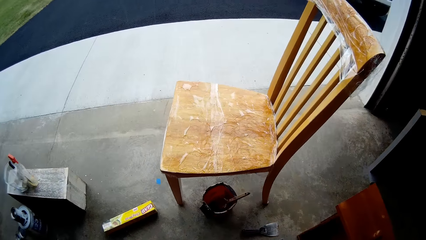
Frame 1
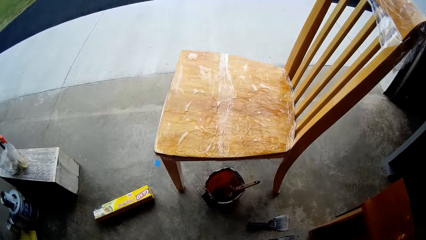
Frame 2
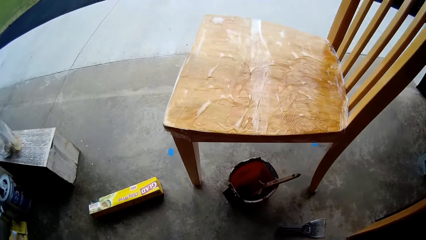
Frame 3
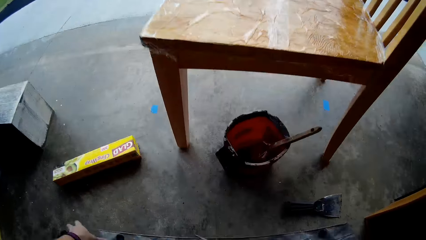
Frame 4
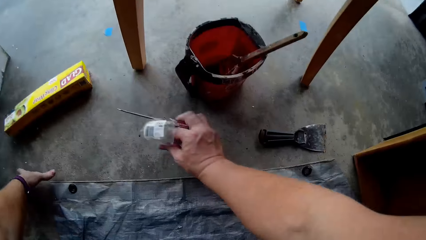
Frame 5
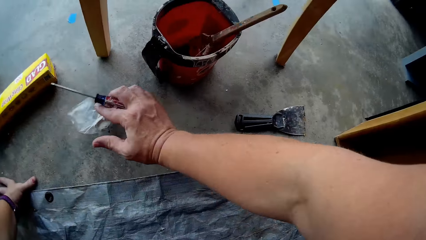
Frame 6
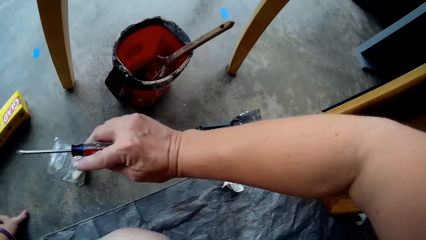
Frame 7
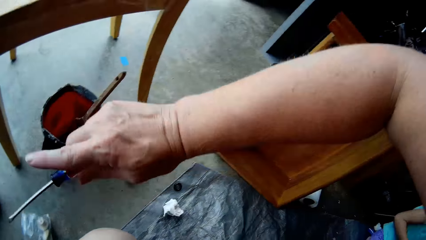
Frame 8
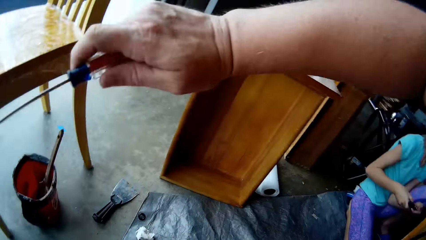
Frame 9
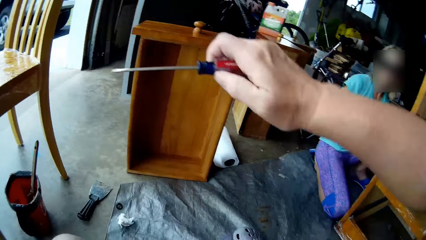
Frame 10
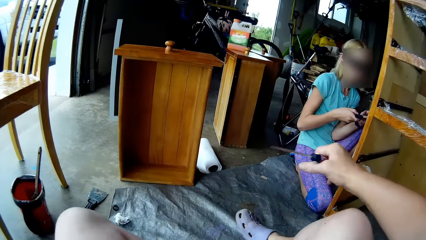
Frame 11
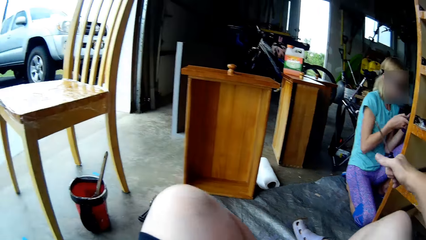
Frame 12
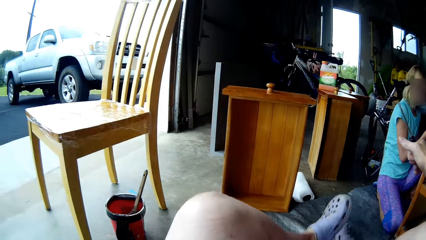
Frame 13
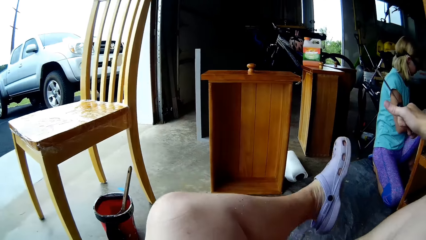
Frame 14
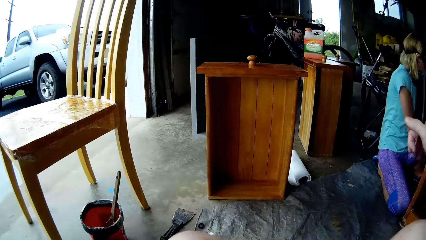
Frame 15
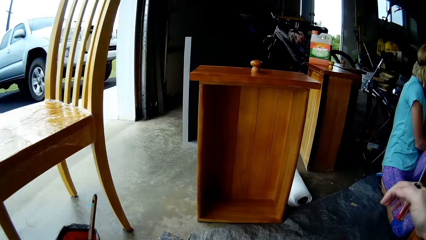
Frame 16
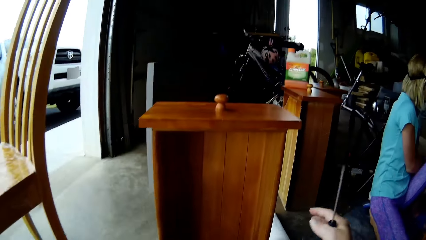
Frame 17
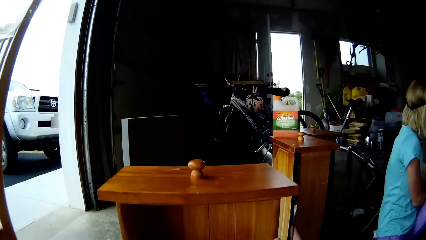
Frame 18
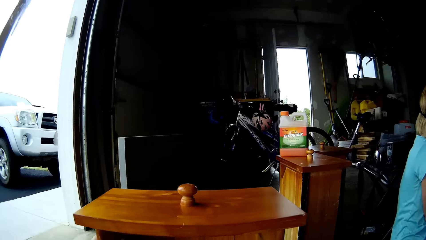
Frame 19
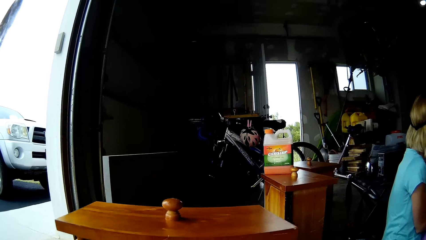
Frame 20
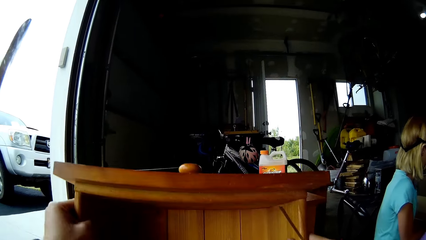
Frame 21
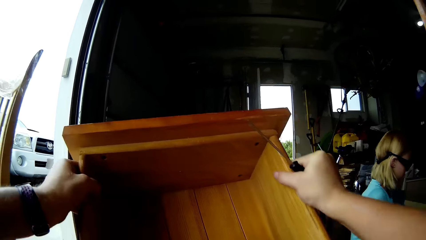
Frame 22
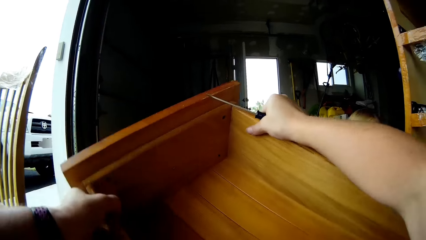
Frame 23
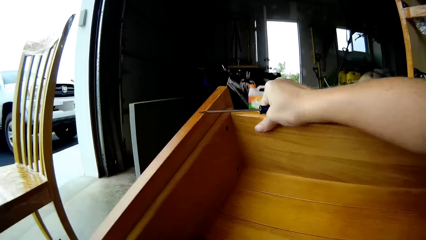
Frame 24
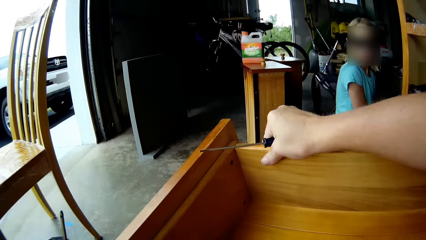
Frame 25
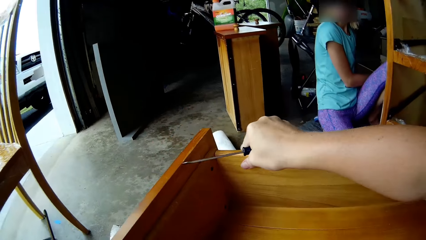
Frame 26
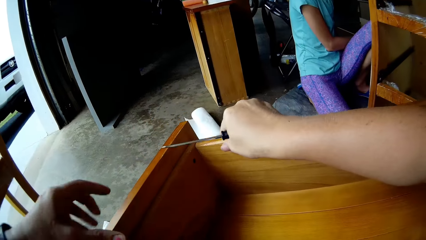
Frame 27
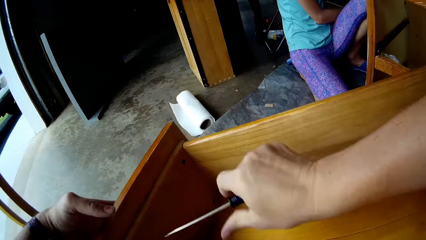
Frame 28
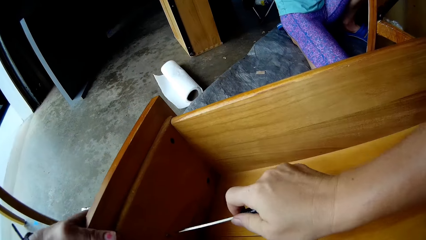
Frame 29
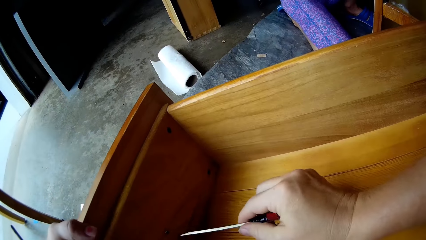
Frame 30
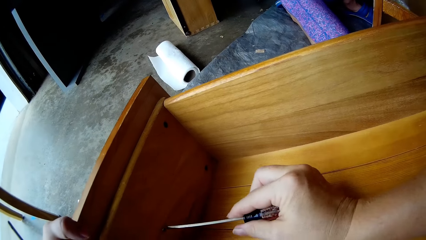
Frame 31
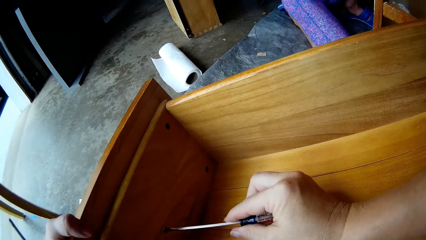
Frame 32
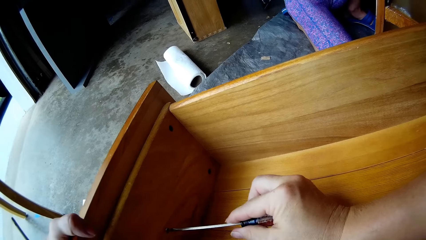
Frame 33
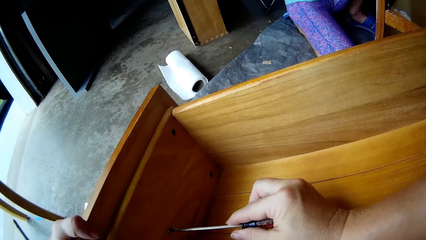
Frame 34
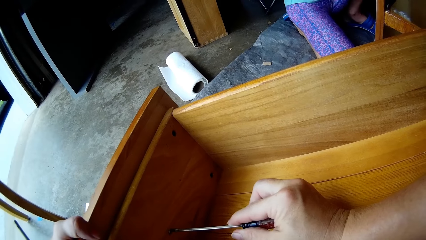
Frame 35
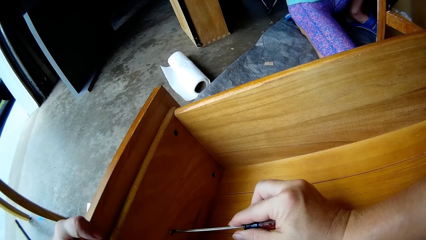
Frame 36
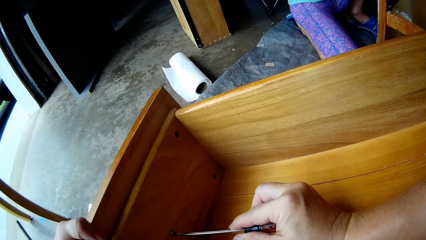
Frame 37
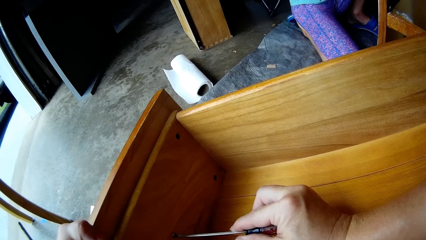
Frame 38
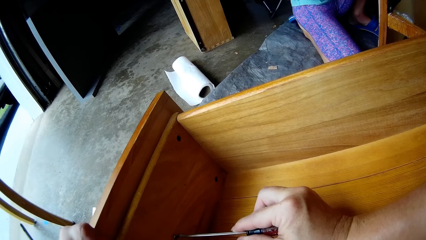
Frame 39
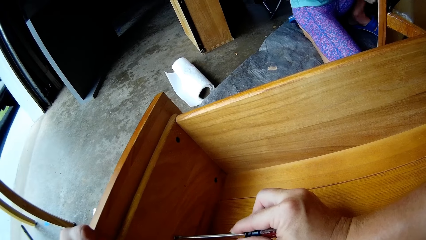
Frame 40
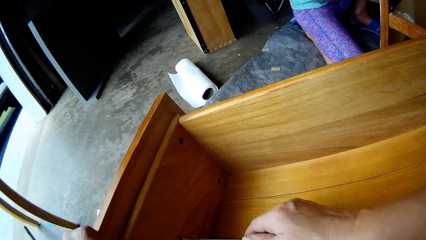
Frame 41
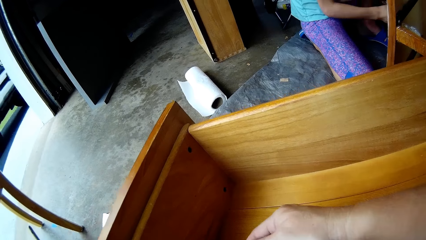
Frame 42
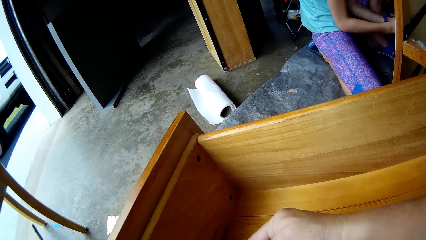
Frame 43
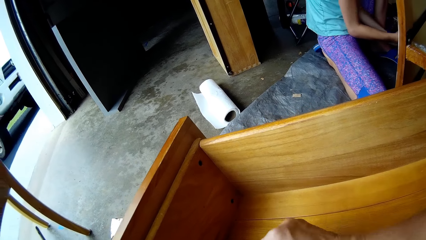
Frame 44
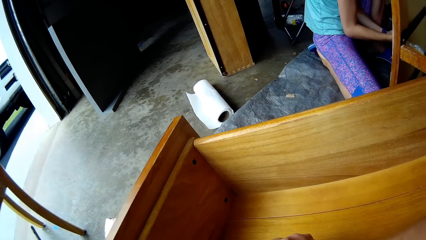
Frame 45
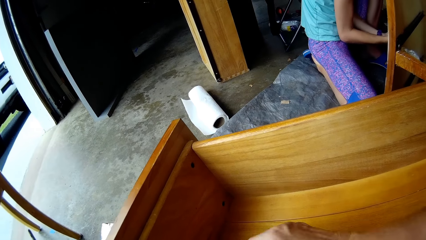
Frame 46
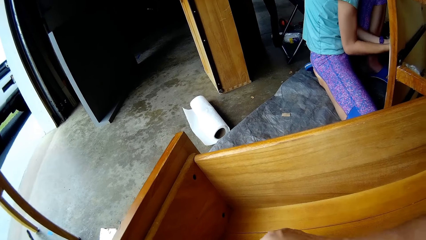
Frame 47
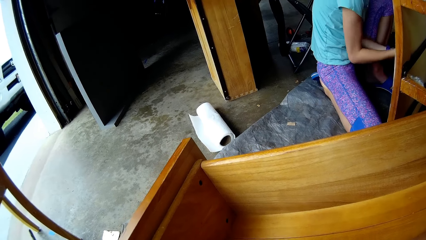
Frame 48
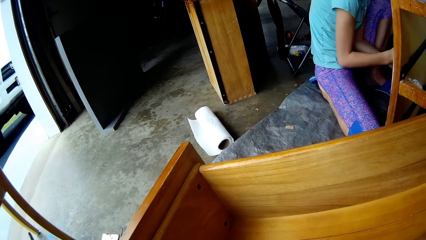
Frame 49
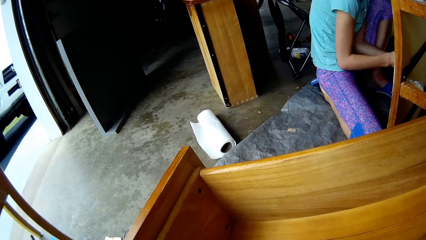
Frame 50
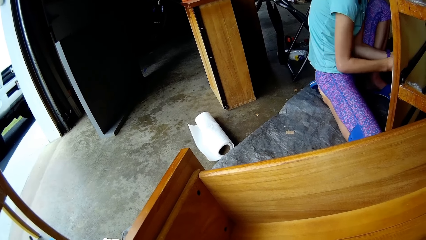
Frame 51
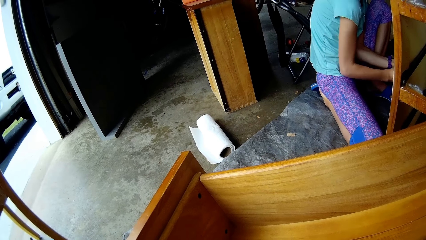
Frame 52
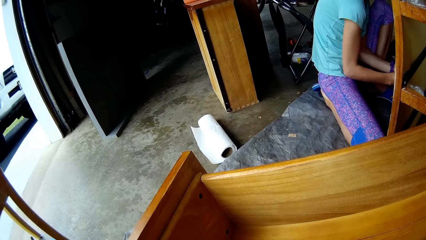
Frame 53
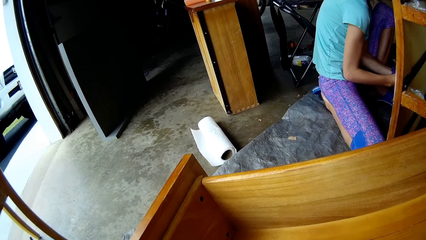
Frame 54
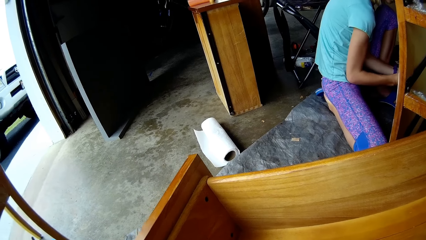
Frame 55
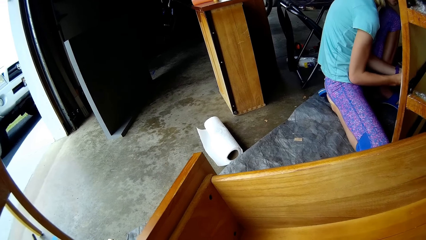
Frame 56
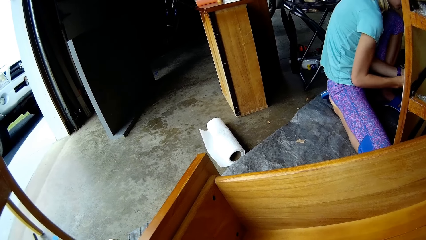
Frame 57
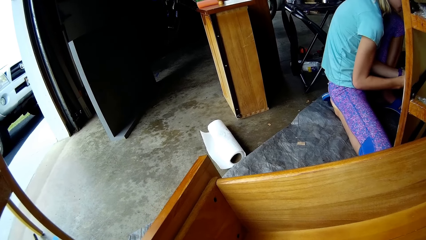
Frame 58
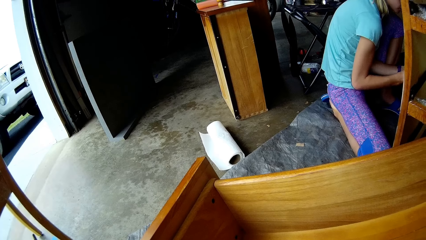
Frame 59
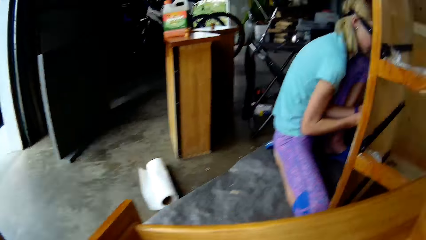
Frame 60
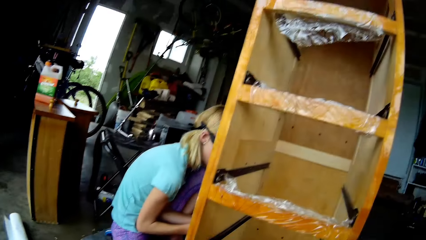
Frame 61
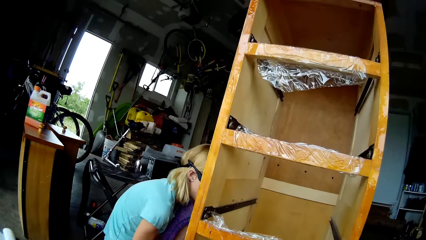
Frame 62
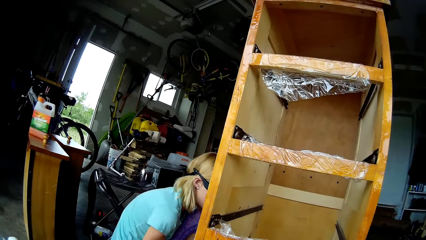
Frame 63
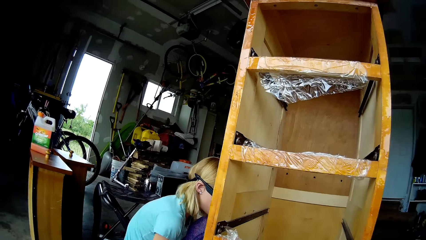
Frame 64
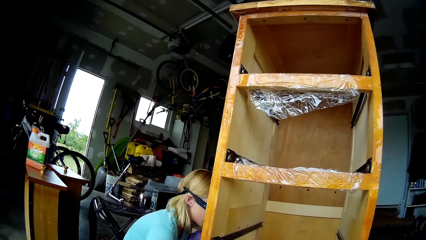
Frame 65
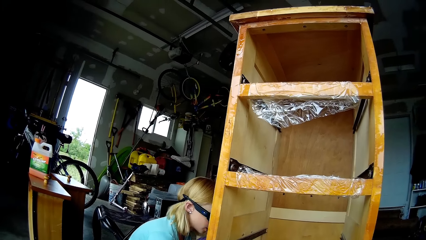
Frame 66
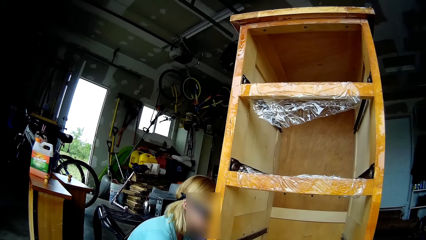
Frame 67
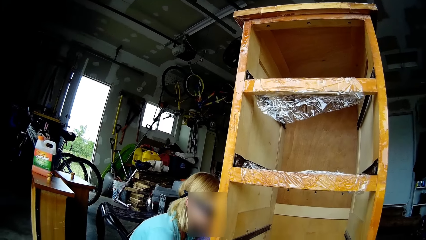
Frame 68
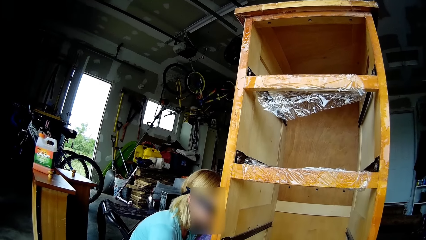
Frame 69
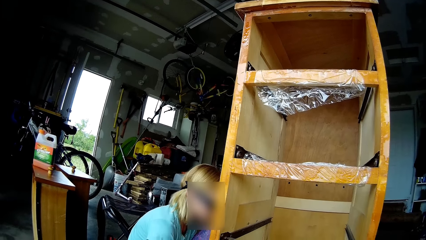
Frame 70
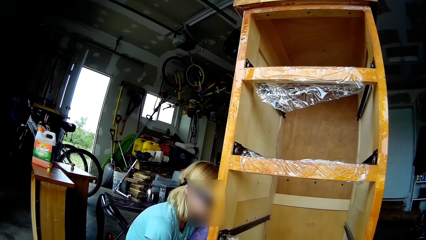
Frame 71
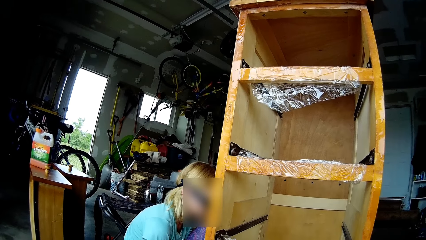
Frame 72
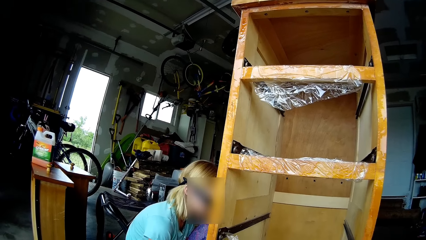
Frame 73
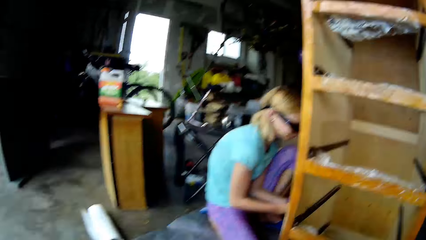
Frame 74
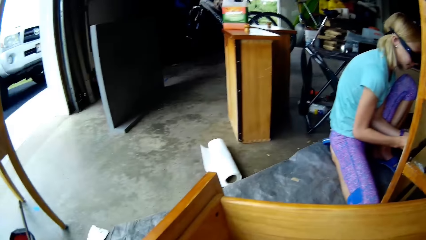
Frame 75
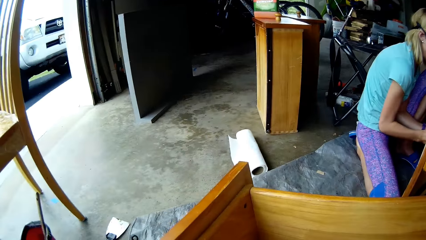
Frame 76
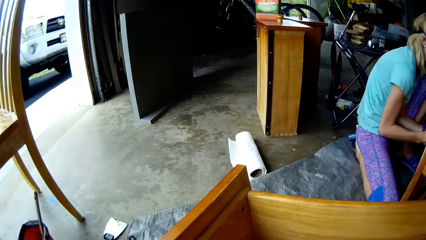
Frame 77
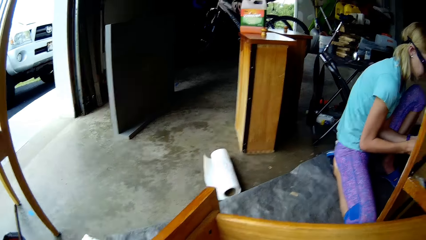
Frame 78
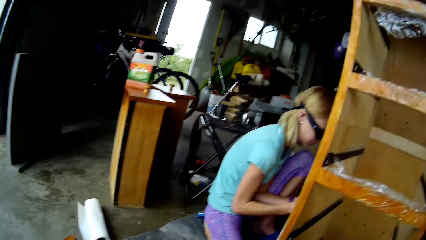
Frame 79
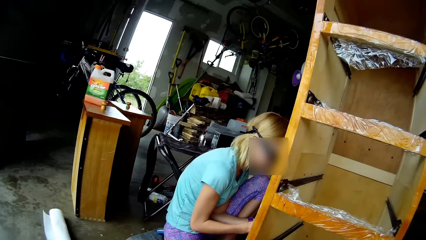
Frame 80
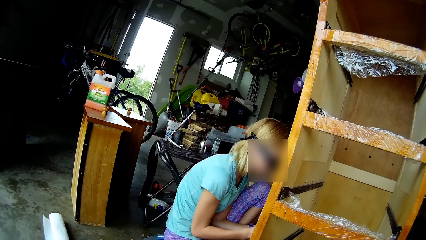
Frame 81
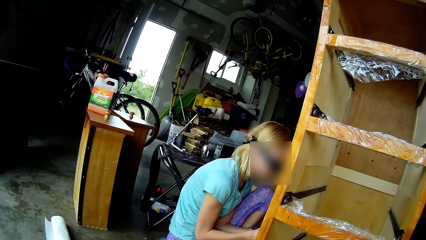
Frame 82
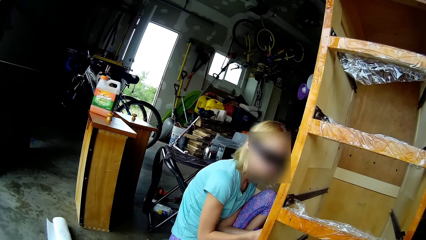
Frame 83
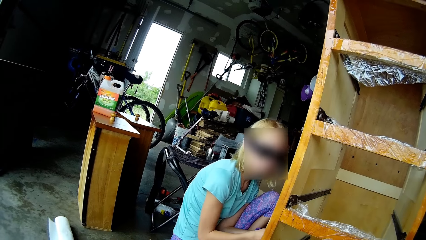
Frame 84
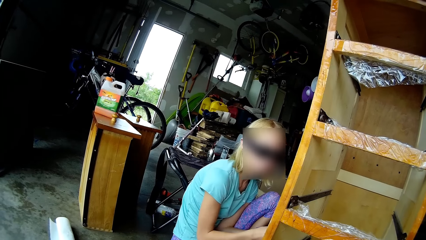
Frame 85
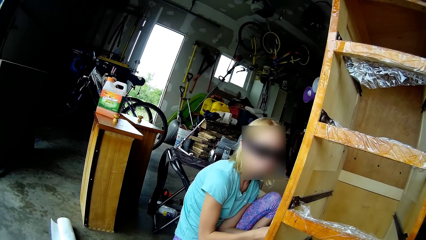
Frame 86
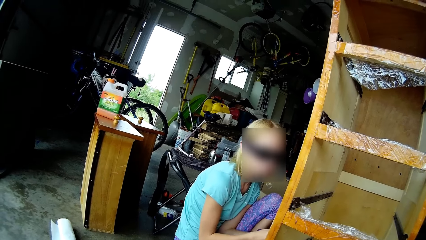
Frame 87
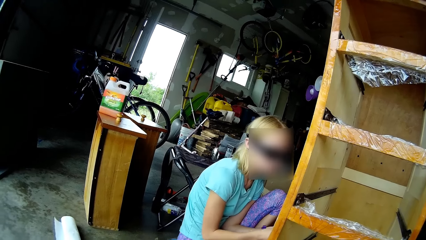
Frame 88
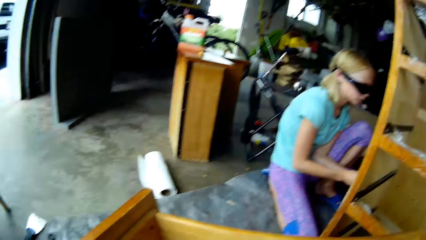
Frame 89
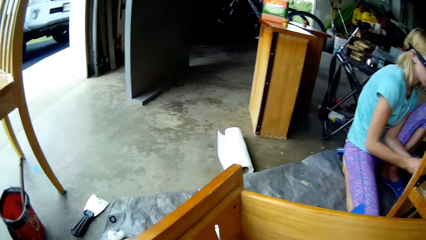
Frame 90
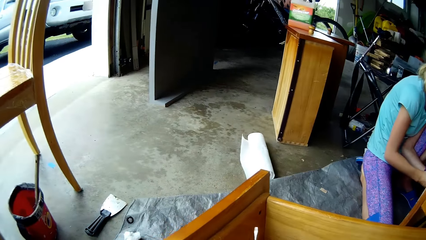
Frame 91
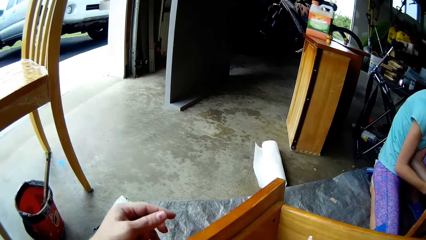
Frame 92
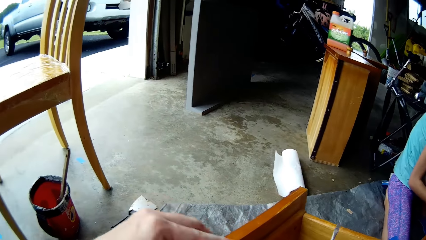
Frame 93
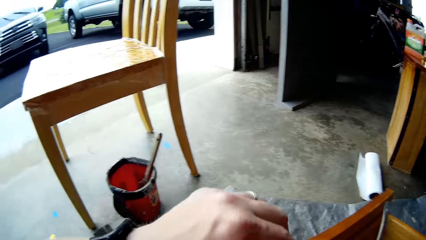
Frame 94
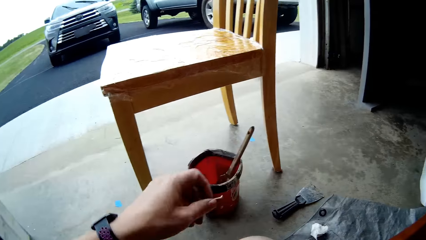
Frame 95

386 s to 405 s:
The camera wearer squats. They put the paper down. They sit well on the floor. They turn the table or drawer. A person turns. The camera wearer puts the drawer down. They remove the screw from the table with the screwdriver. They fasten nuts with the screwdriver in the drawer. The person scrapes paint from the cupboard with the scraper. The camera wearer removes the screw with the screwdriver. They look around. The person scrapes paint from the cupboard with the scraper, and looks at the camera wearer. The camera wearer turns around.
